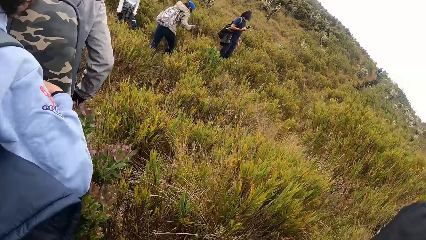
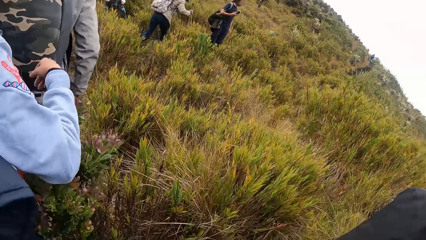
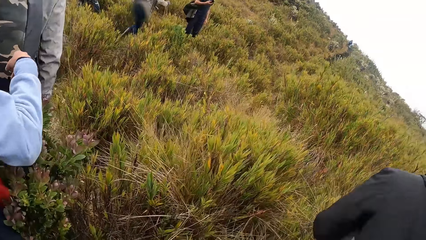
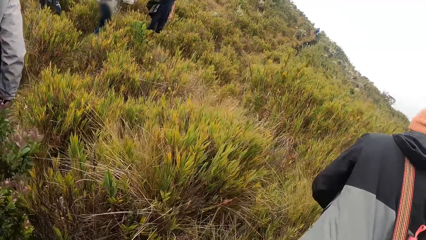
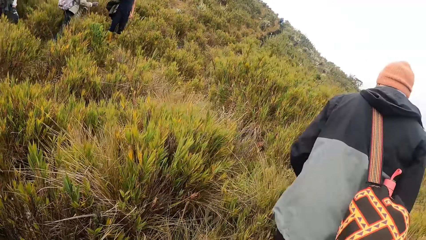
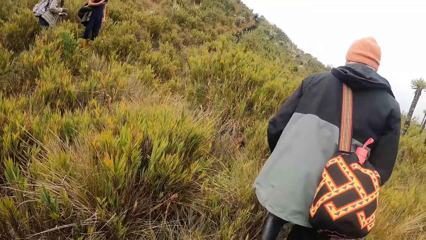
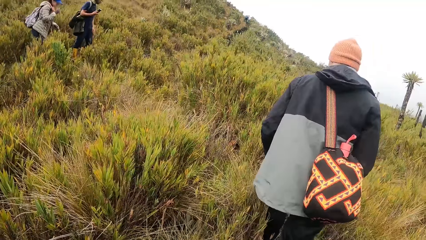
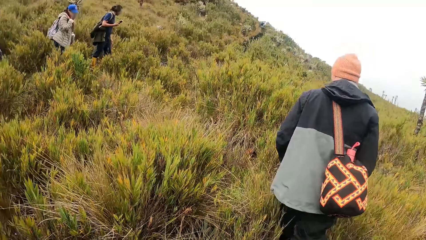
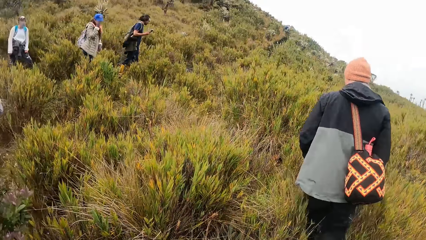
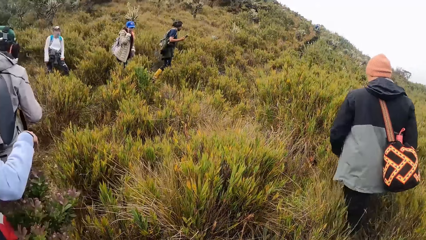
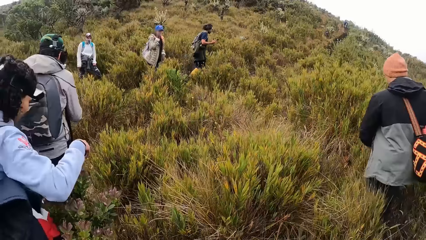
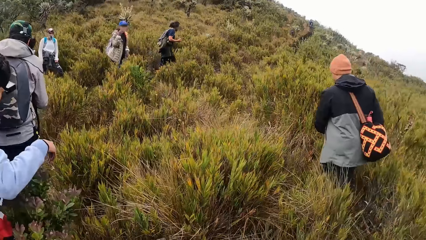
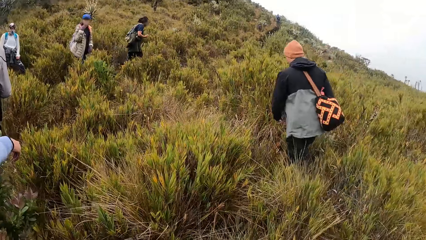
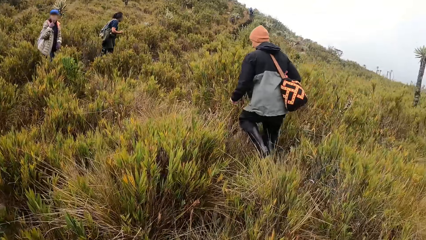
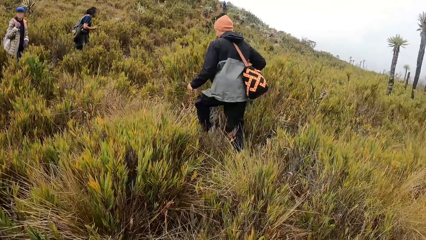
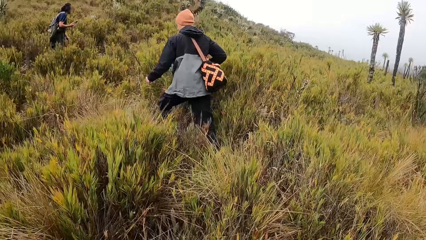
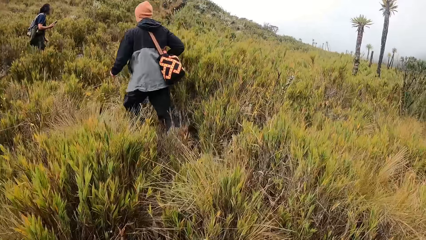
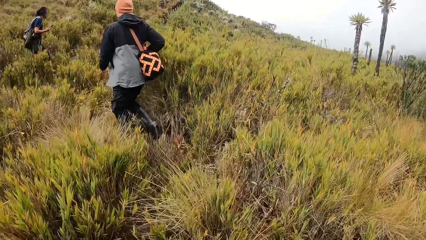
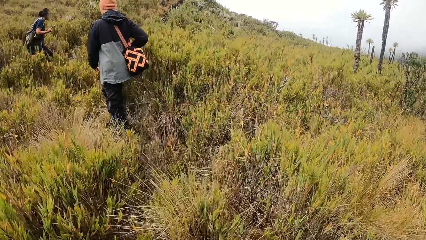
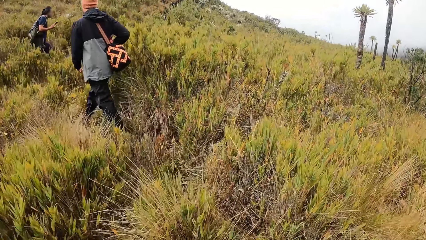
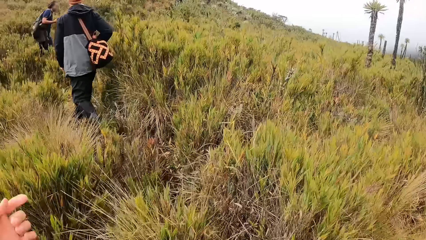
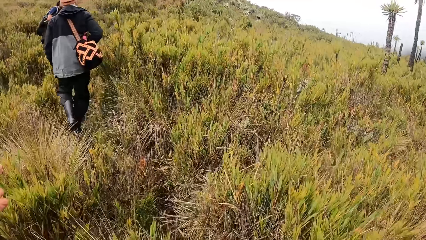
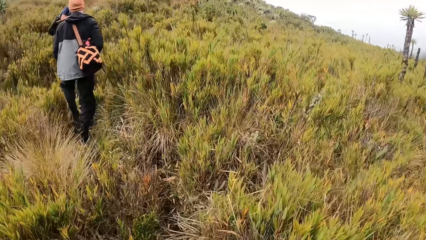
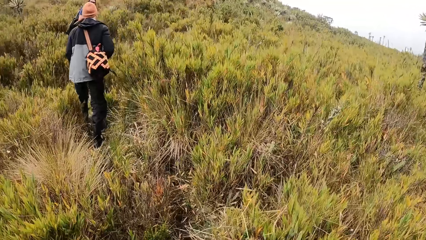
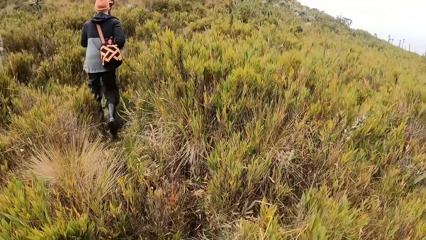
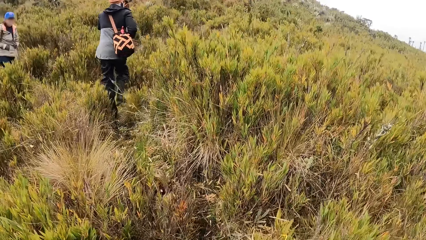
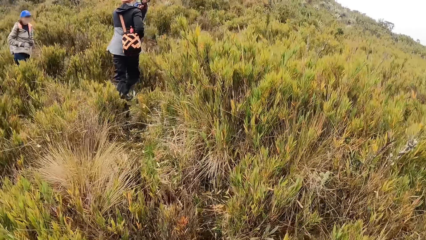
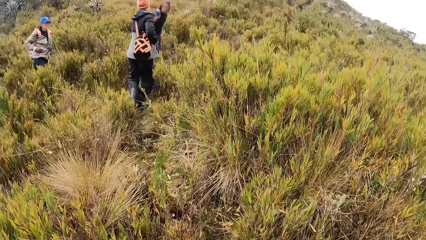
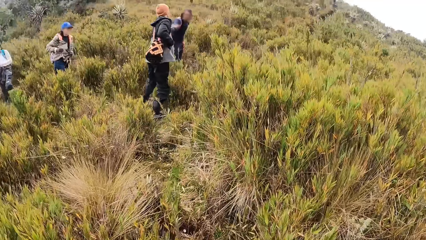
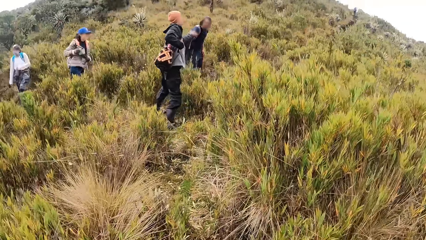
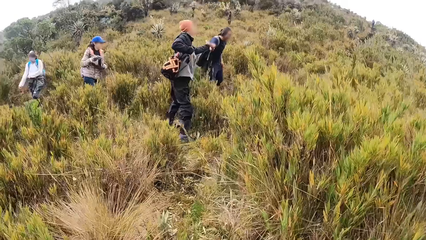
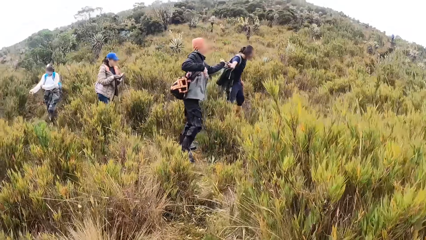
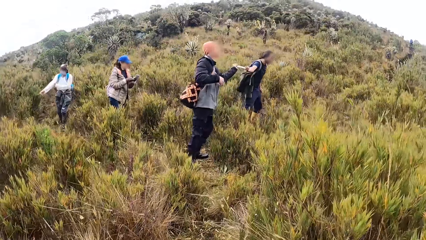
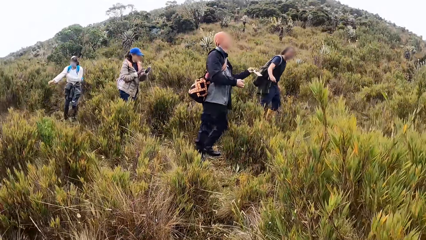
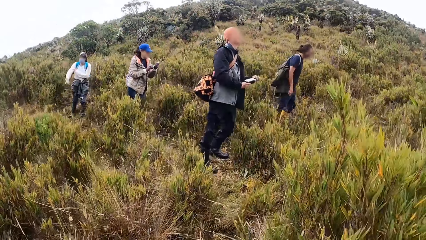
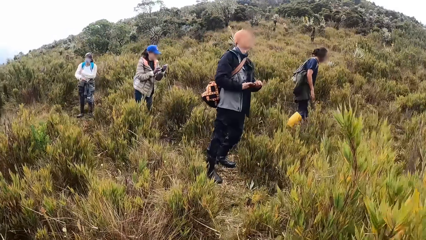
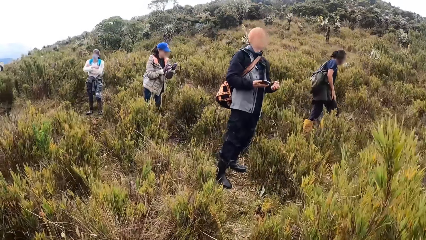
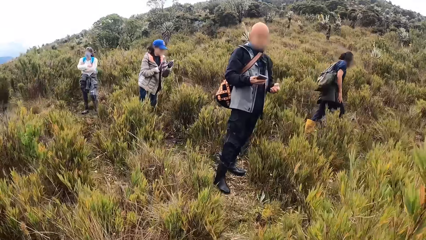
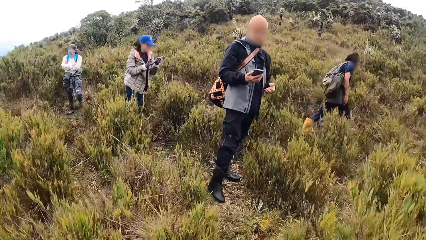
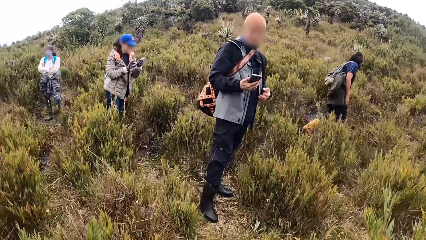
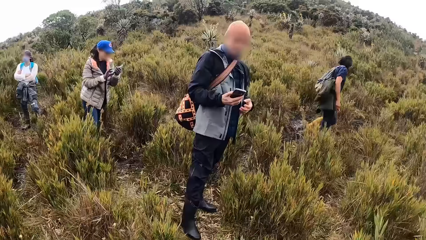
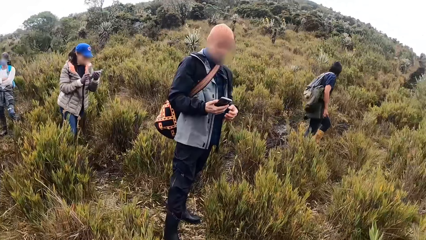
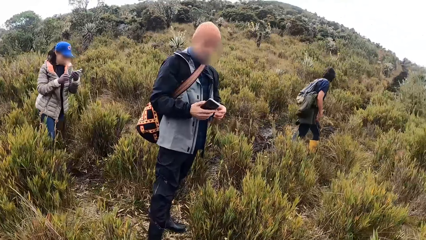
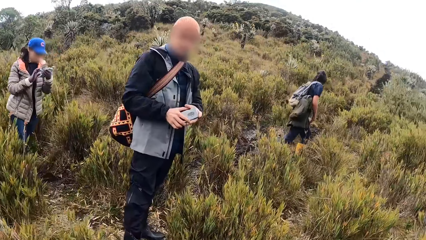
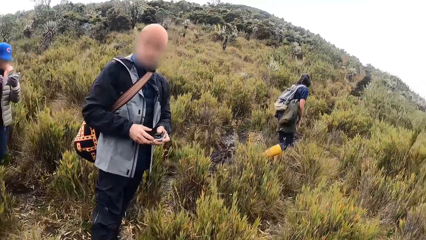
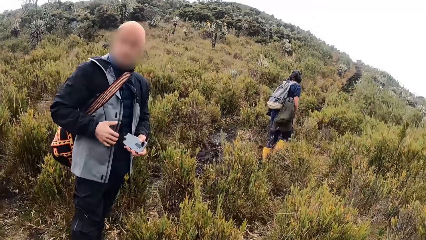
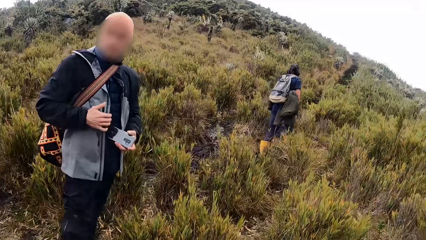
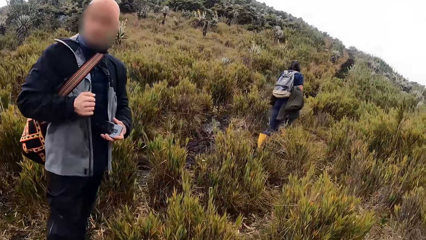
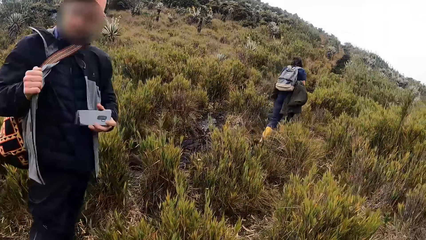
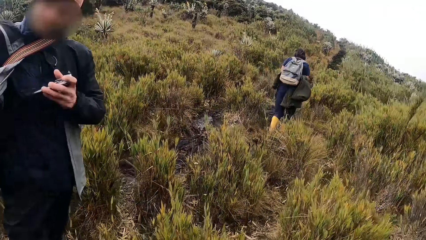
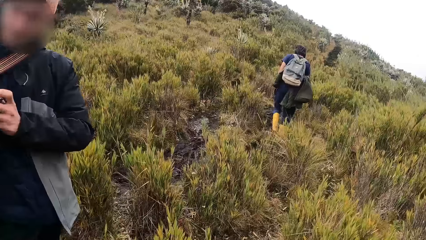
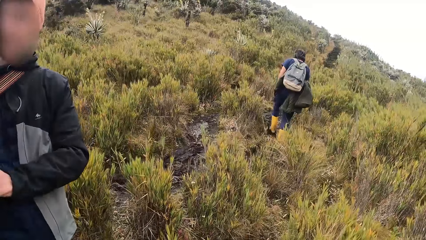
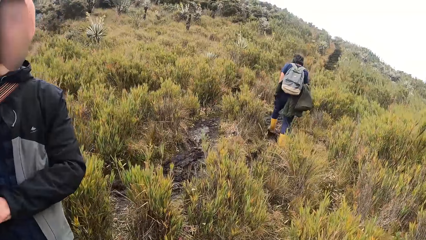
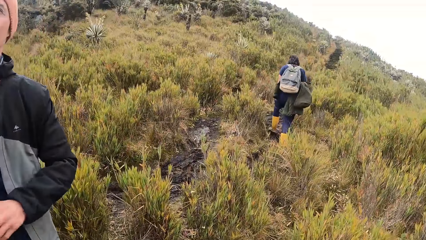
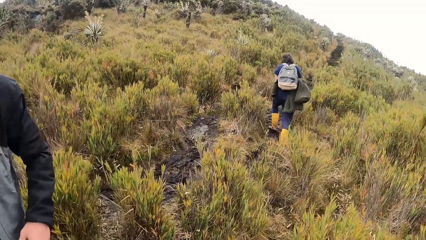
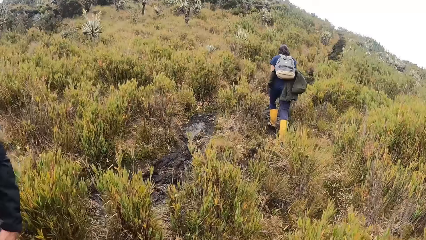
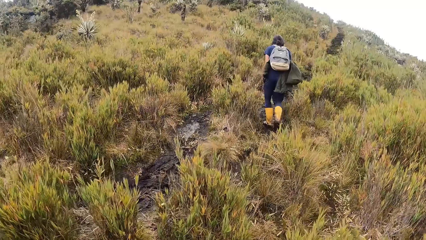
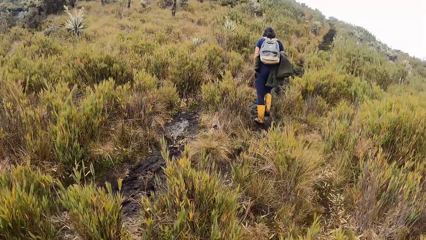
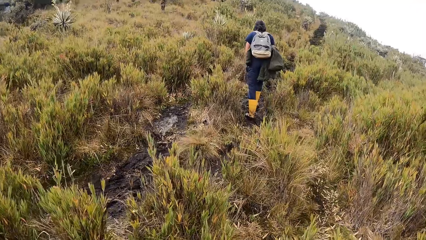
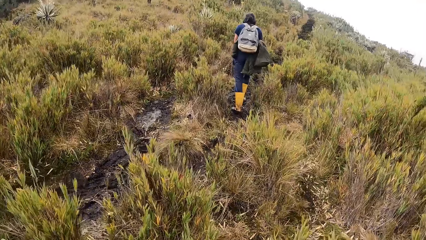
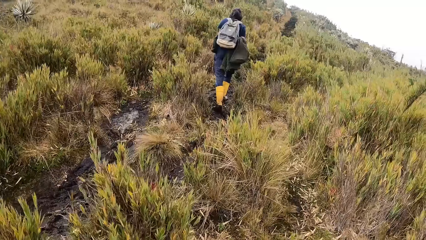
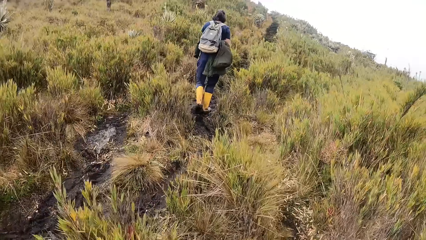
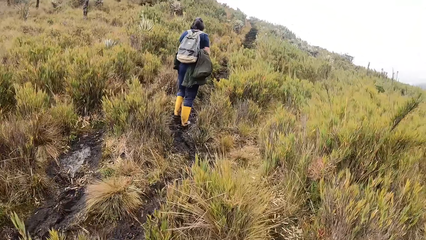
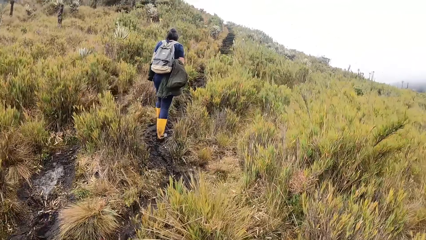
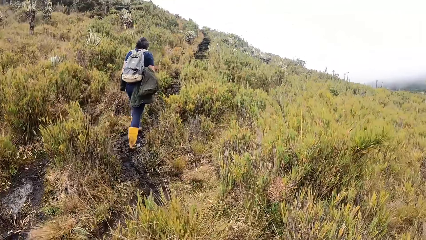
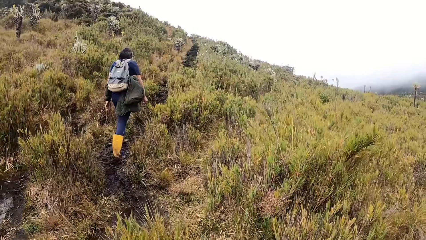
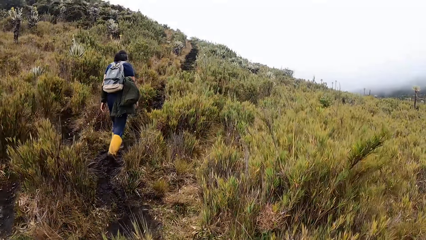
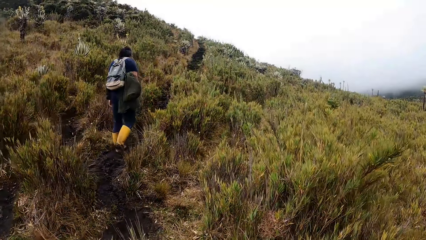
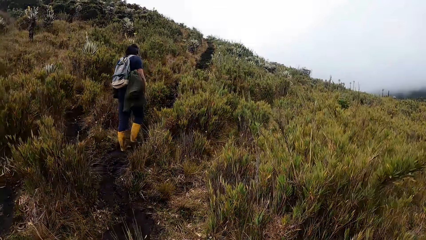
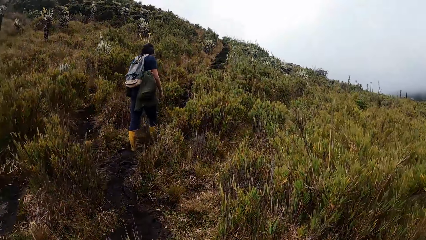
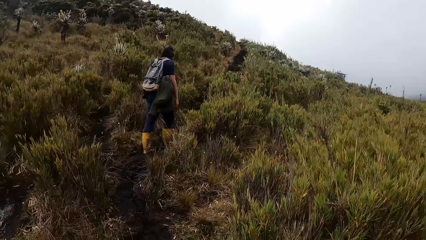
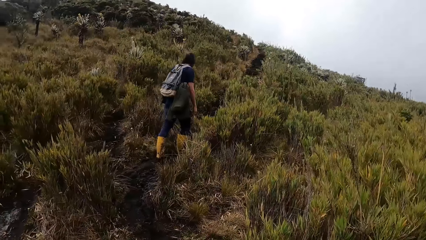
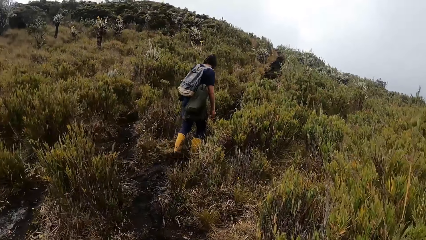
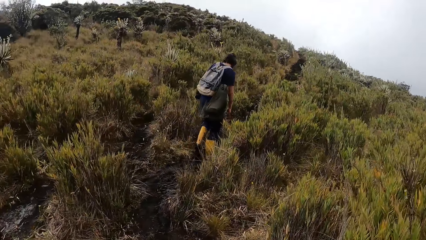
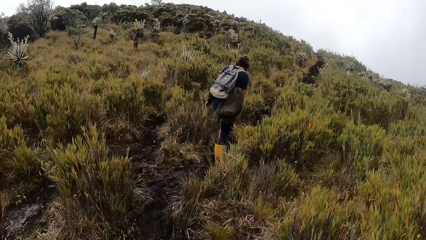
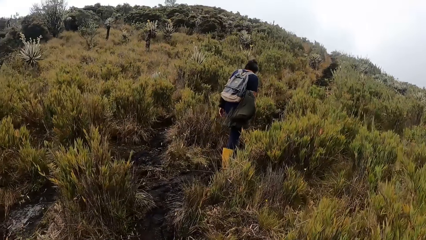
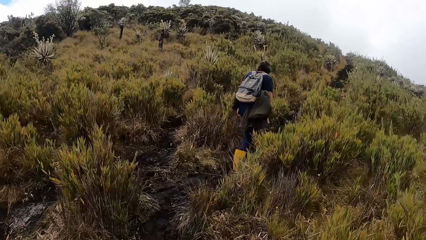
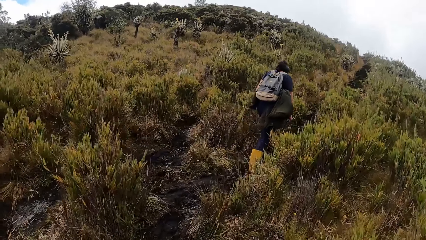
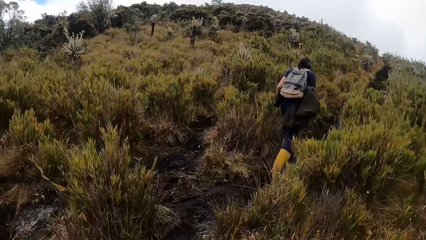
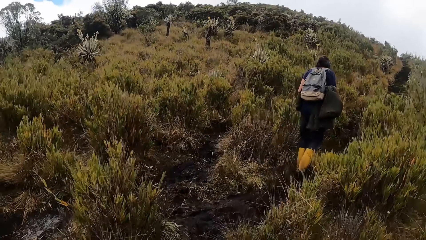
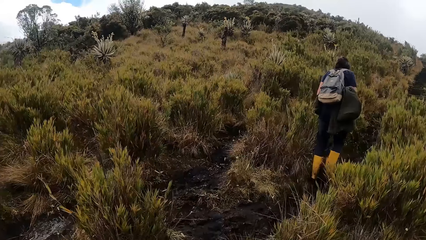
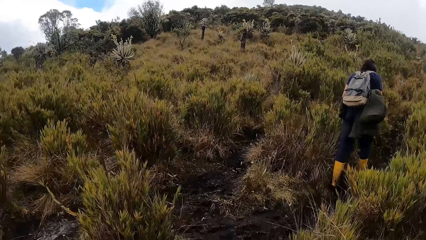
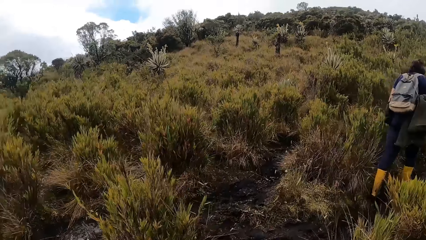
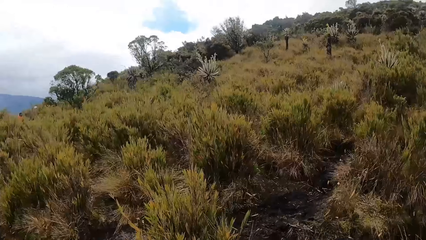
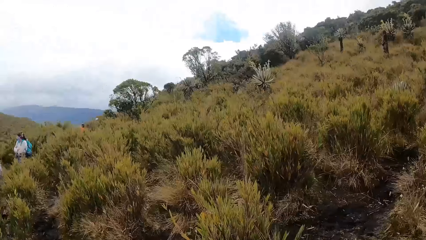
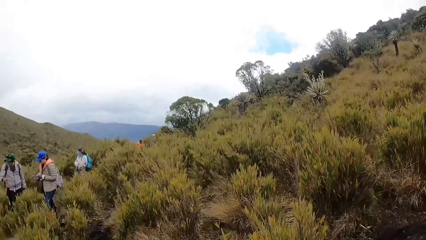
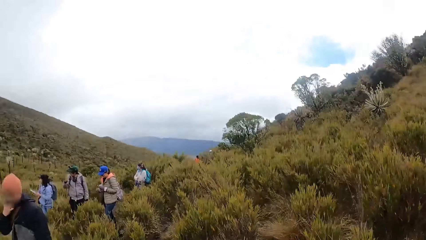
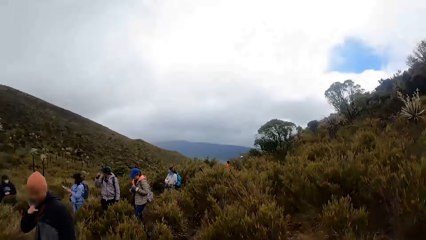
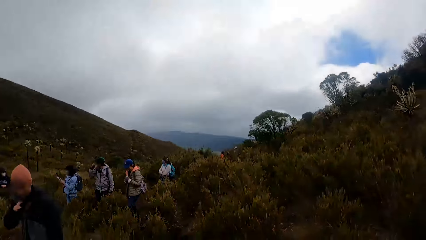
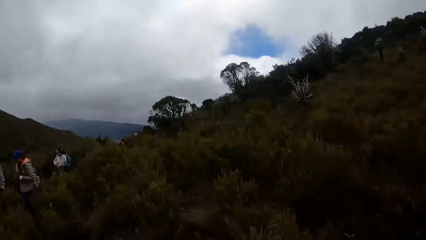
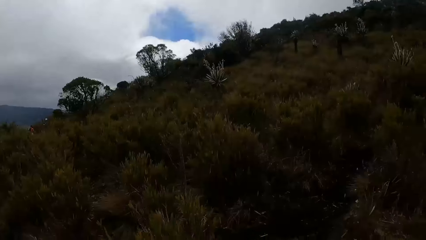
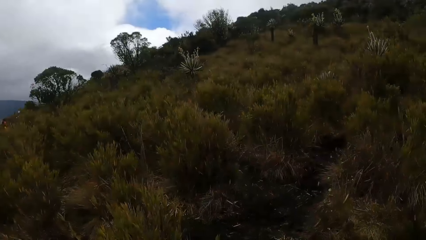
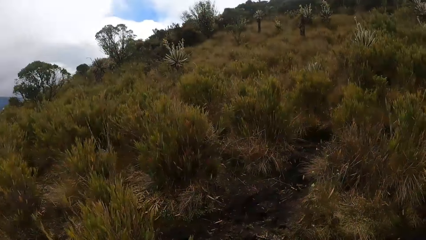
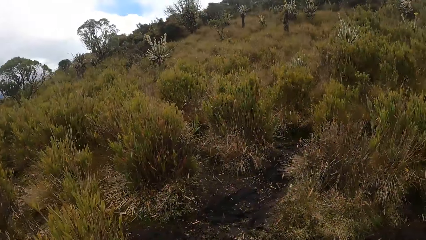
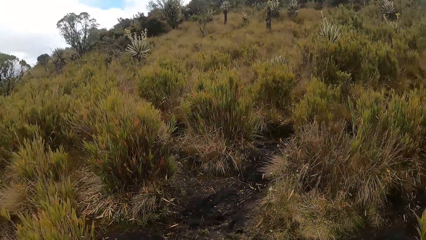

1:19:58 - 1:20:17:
The camera wearer moves around. The woman removes a phone from her jacket pocket with her gloved right hand. A man takes the phone from another man with his left hand. The woman holds the phone in her left hand, and operates the phone in her left hand with her right hand. The first man adjusts the phone in both hands. The other man walks on the trail. The camera wearer walks on the trail.
